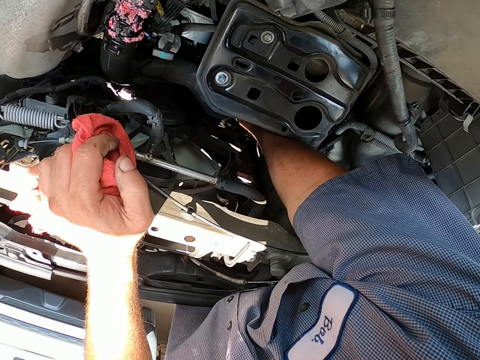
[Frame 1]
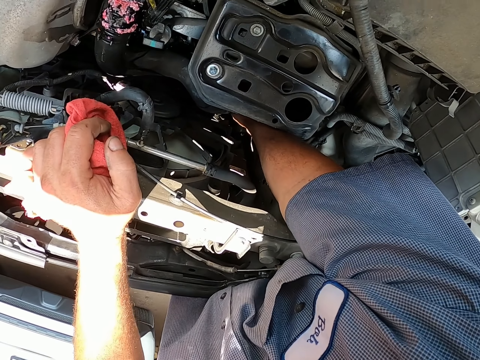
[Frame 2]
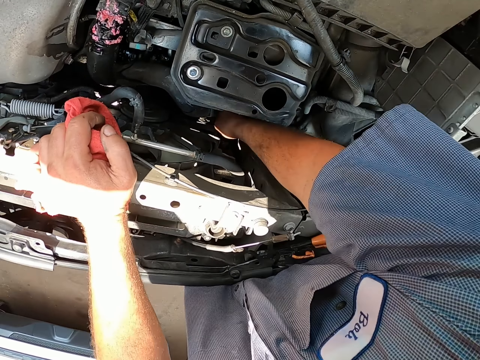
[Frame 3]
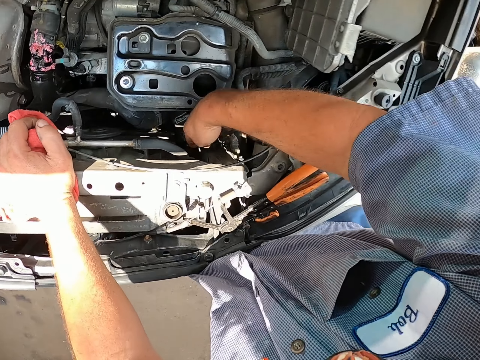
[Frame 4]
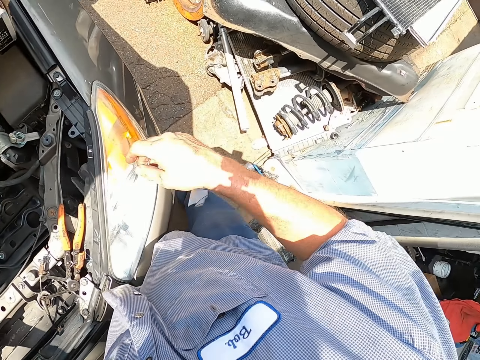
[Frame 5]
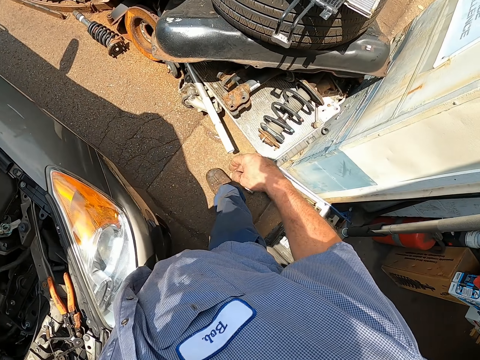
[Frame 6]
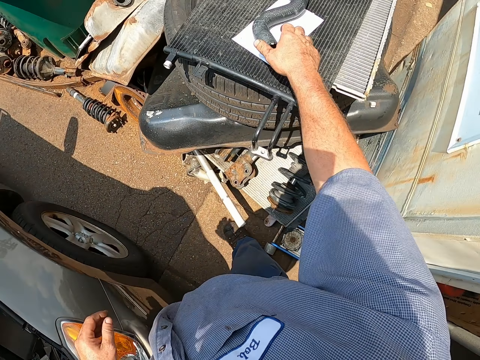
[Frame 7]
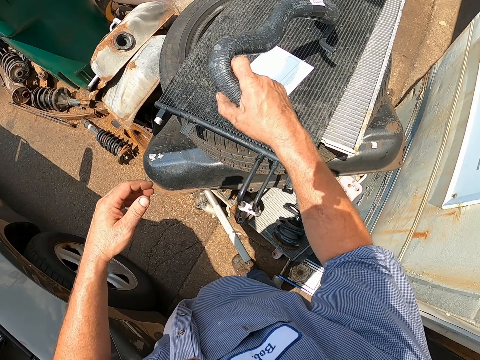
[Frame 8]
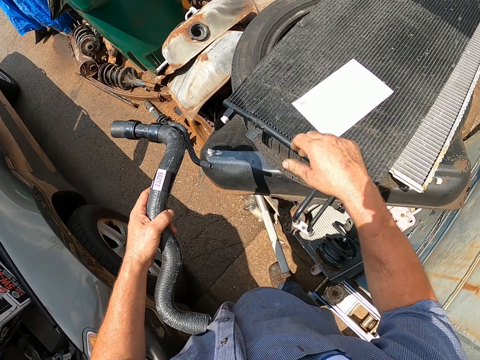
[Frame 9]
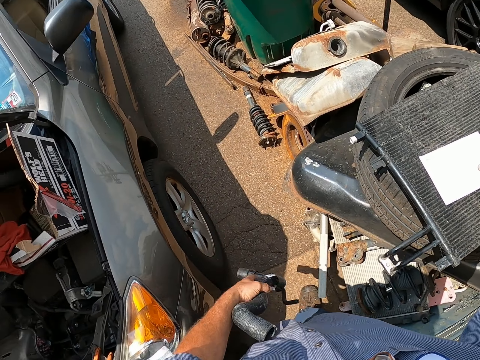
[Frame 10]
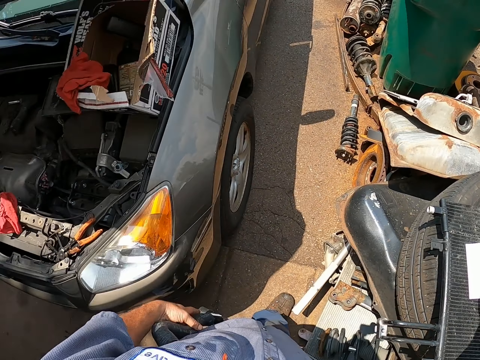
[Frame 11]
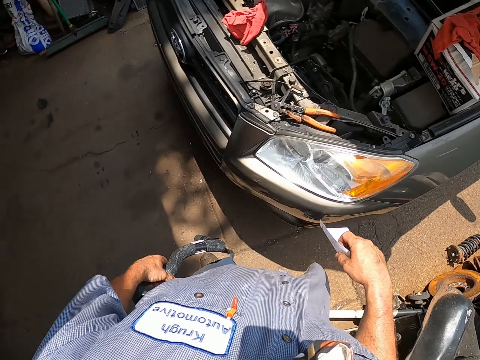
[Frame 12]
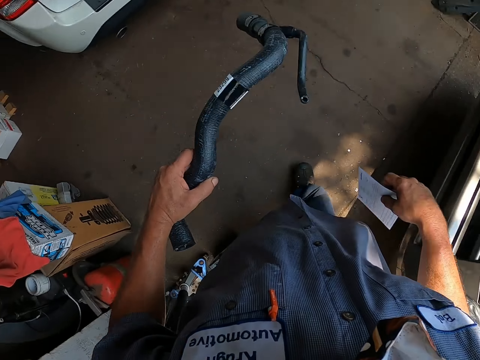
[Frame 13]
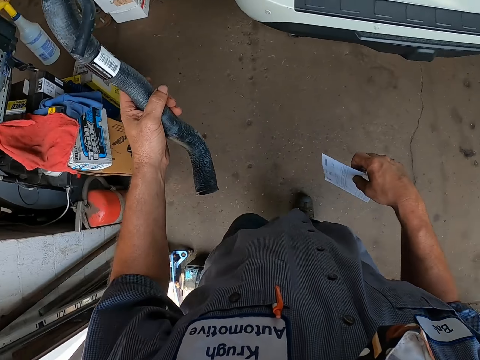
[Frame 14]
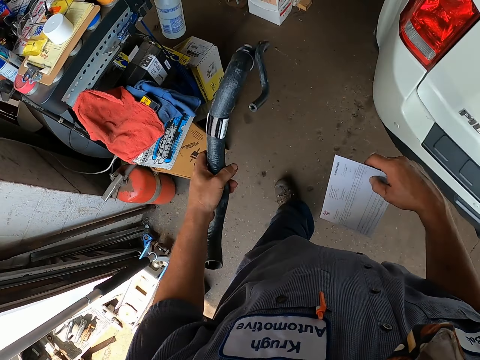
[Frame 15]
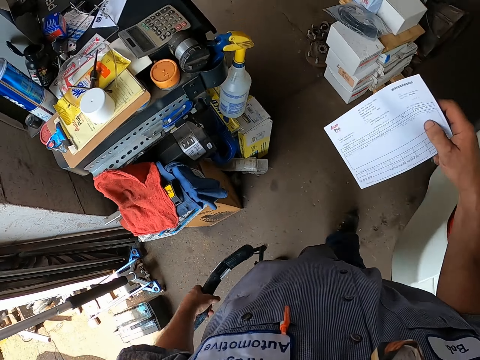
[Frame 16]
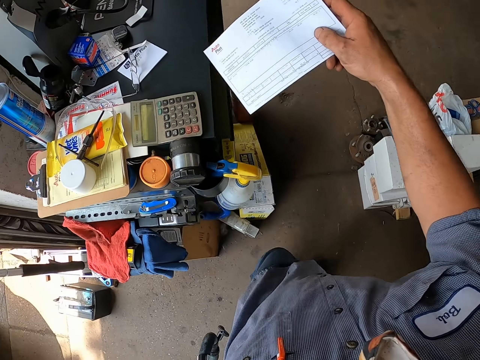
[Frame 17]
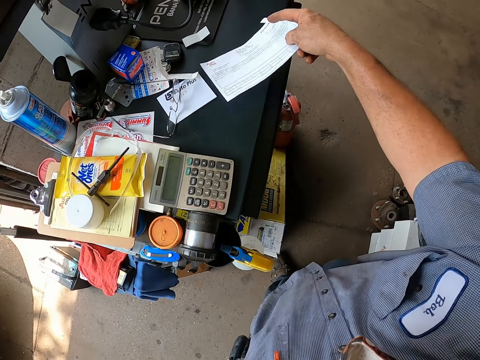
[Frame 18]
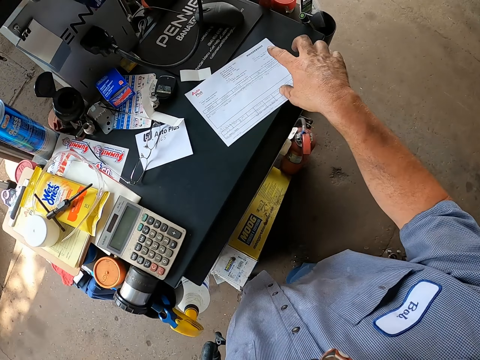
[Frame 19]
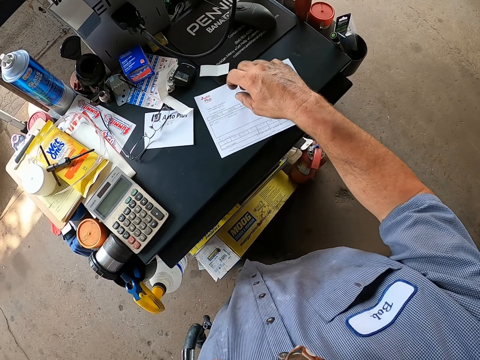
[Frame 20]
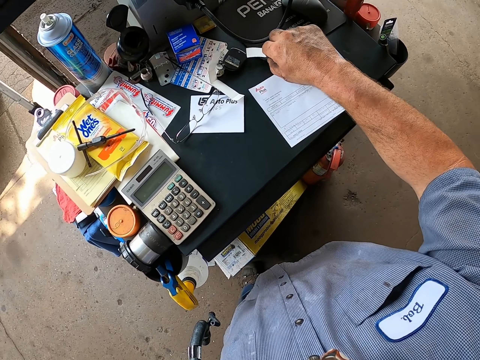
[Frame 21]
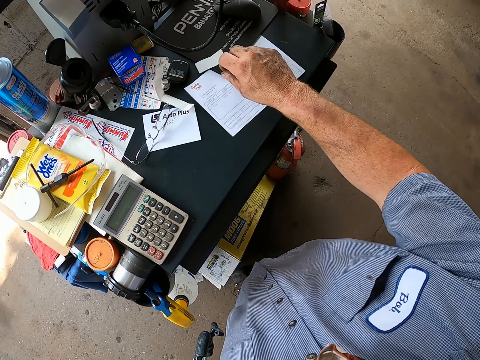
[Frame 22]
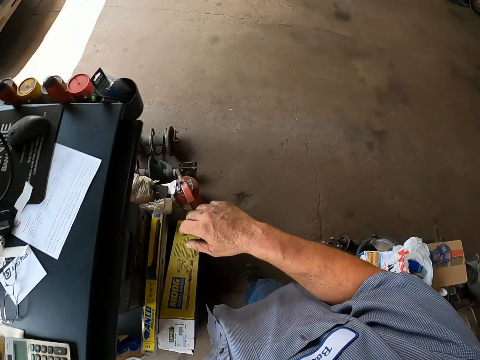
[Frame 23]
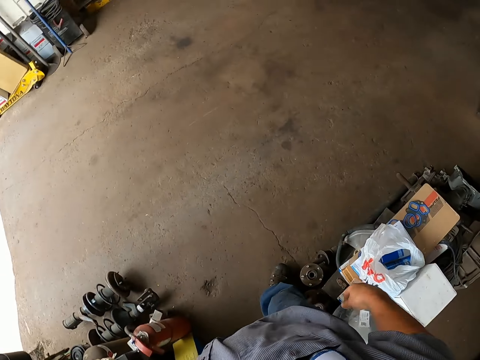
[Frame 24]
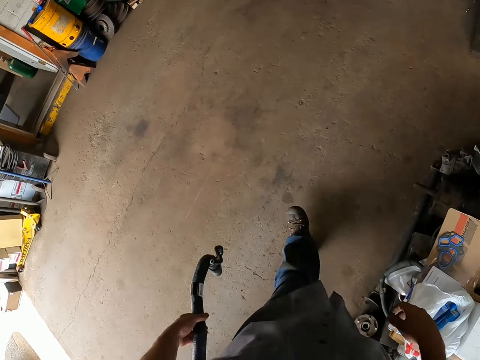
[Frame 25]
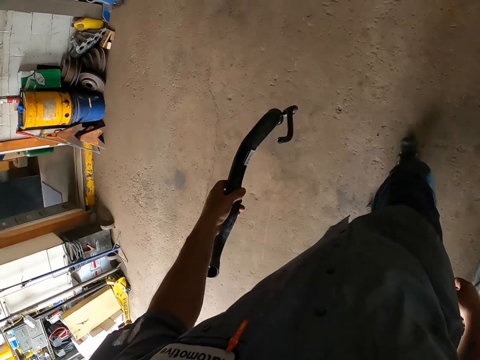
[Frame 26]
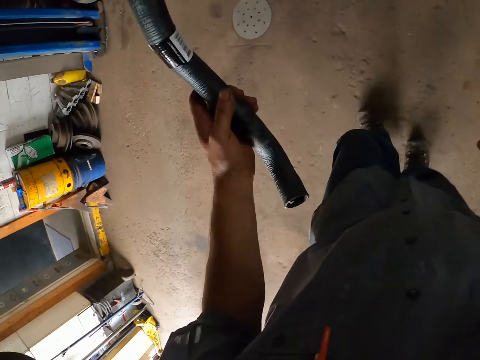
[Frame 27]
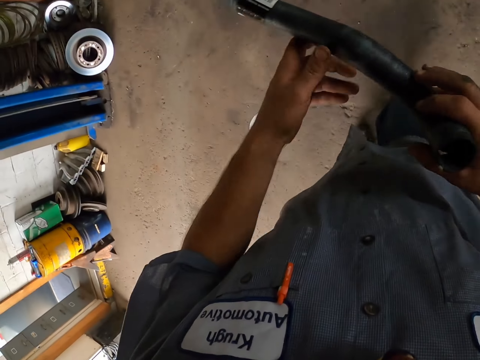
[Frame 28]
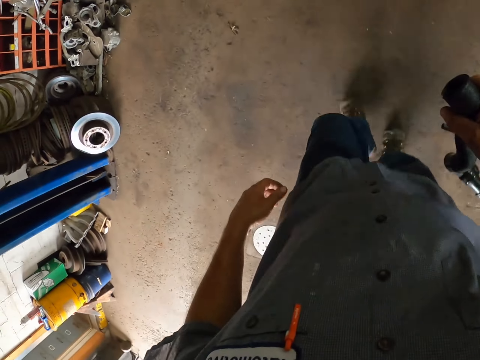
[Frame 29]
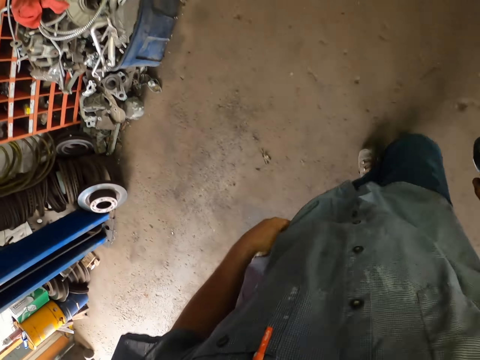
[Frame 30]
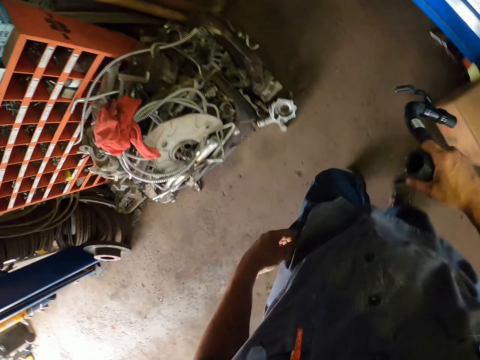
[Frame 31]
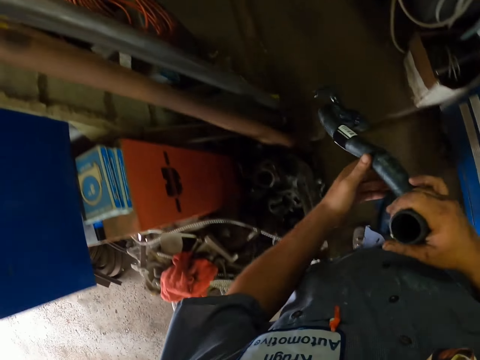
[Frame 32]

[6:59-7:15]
The camera wearer lifts his hand. He picks up an exhaust pipe. He picks up a paper. He moves around the garage. He places the paper on the table. He moves around the garage.

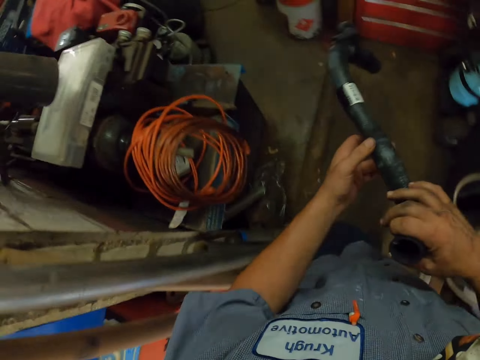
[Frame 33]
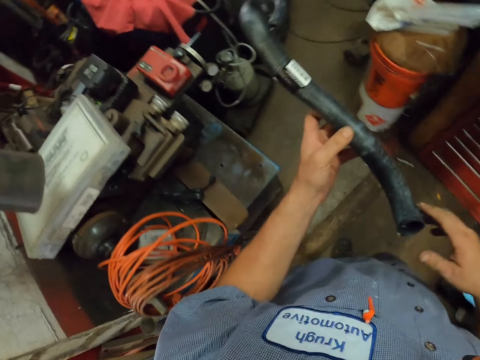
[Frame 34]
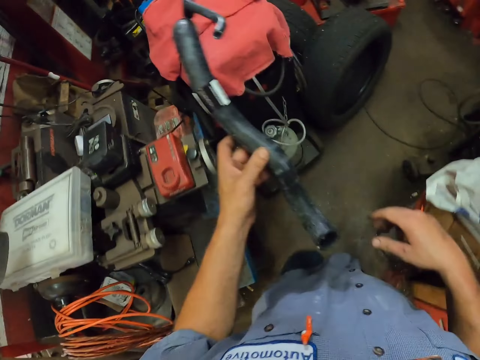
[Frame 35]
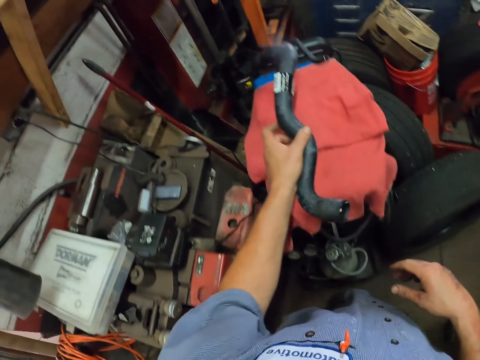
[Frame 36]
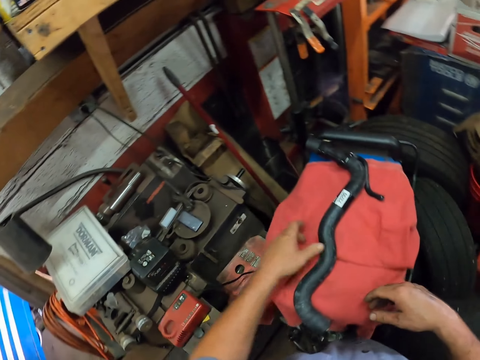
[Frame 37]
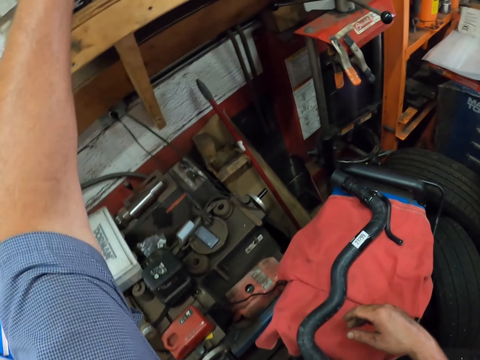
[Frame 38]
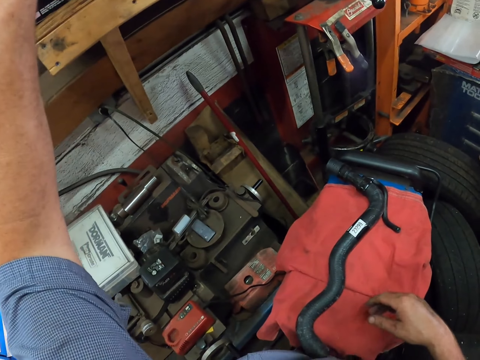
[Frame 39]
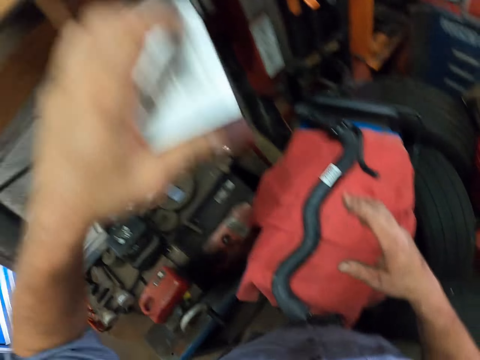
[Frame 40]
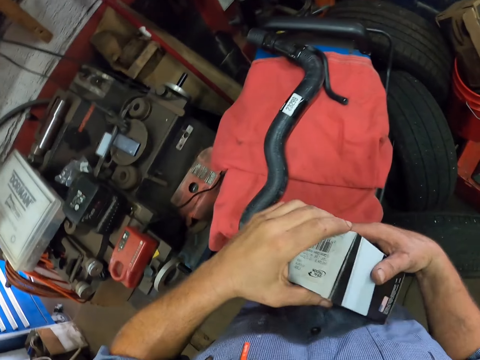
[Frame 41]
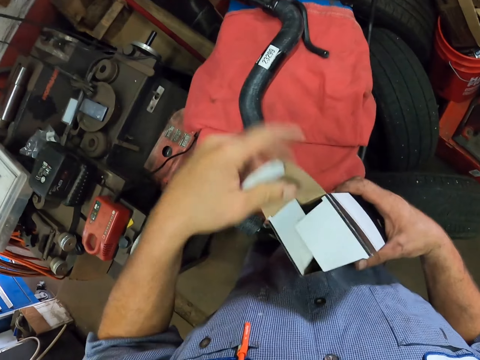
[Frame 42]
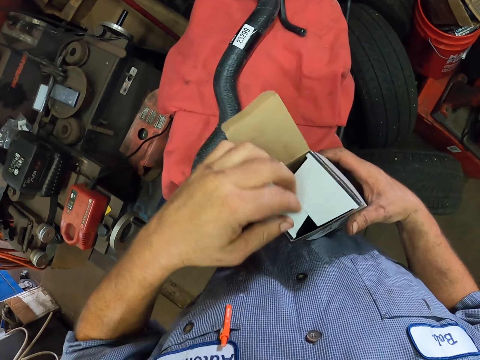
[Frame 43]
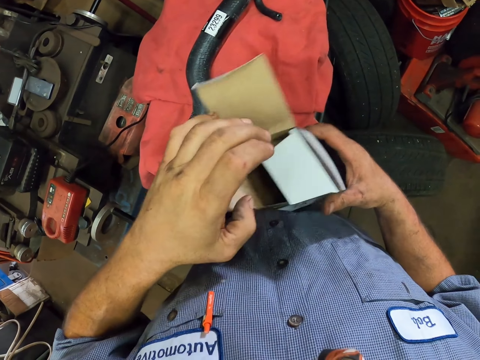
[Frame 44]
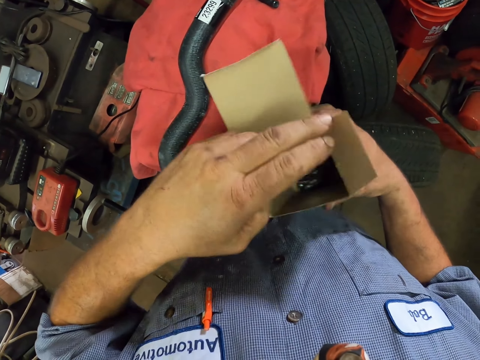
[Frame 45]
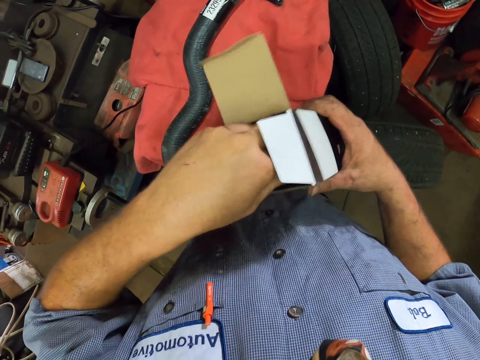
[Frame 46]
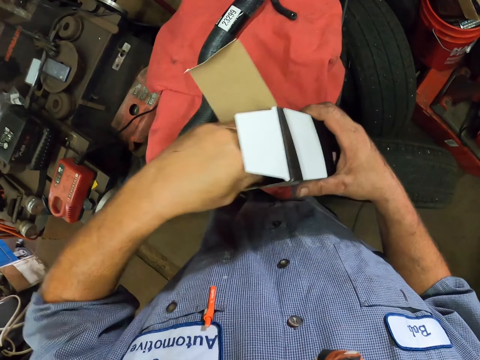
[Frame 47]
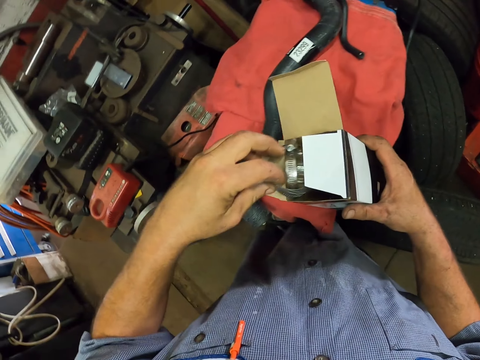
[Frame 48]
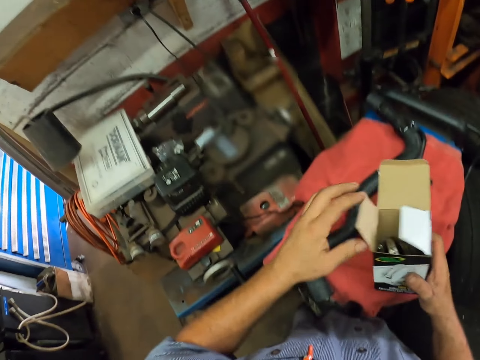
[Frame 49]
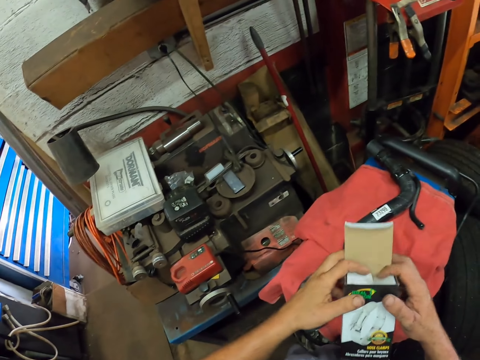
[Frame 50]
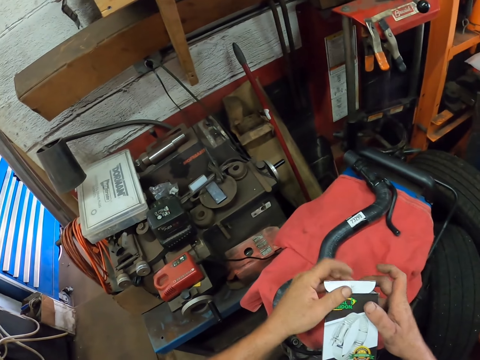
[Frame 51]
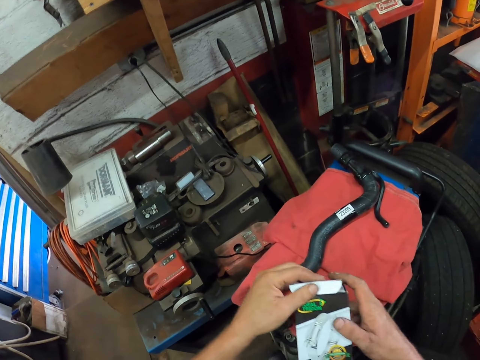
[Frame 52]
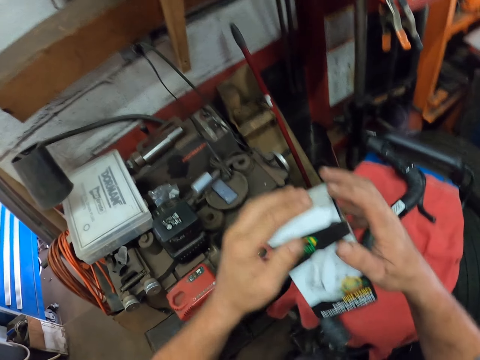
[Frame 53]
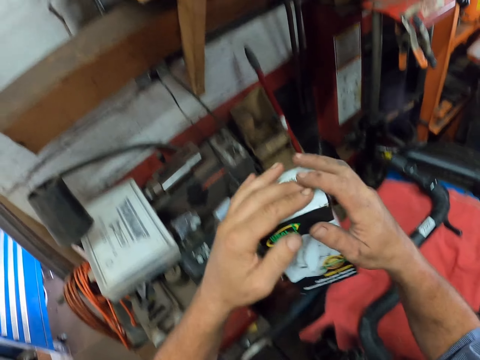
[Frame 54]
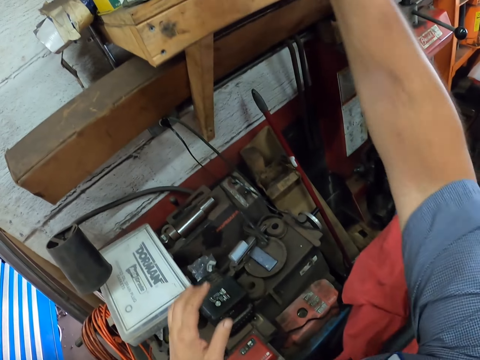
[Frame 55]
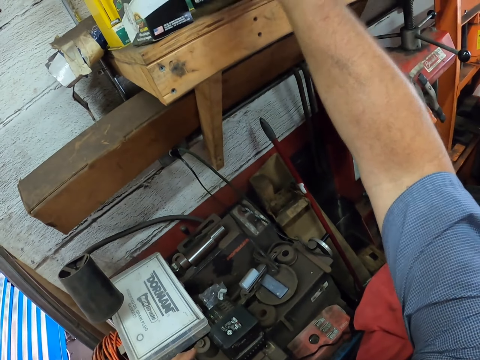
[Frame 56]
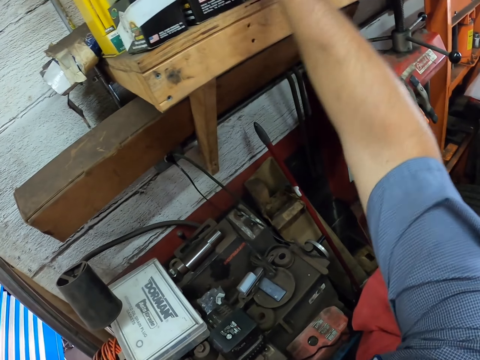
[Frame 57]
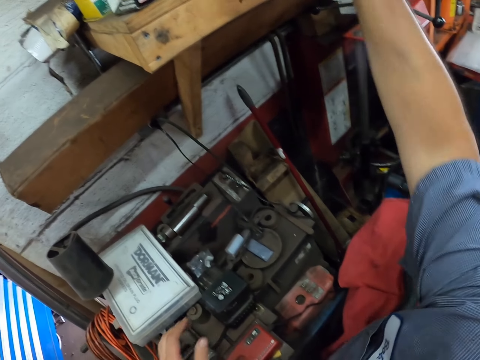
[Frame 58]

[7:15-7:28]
The camera wearer places the pipe on the table. They pick up a box. They open the box. They close the box. They place the box on the shelf.
